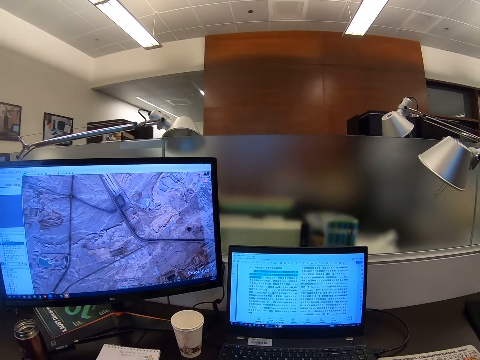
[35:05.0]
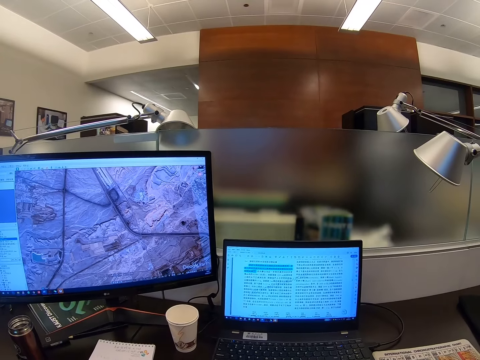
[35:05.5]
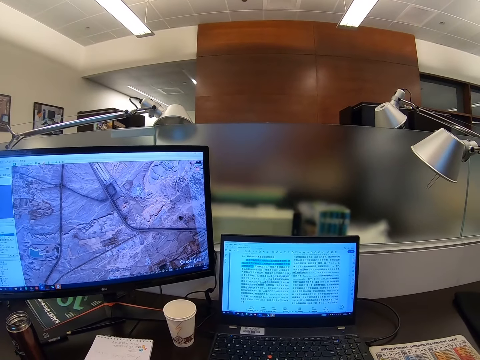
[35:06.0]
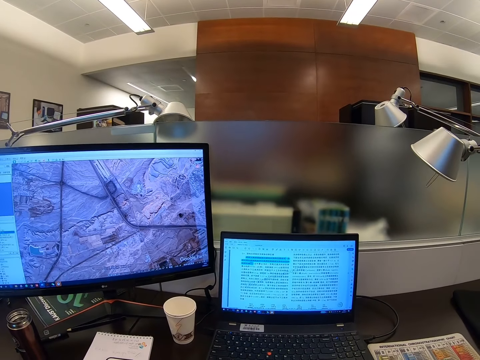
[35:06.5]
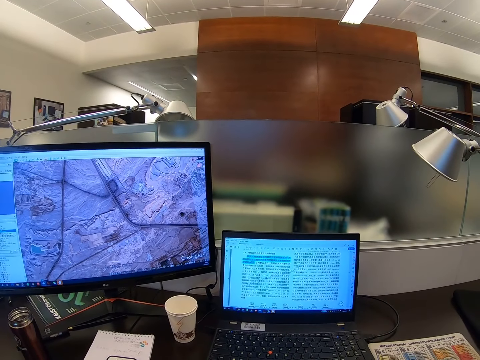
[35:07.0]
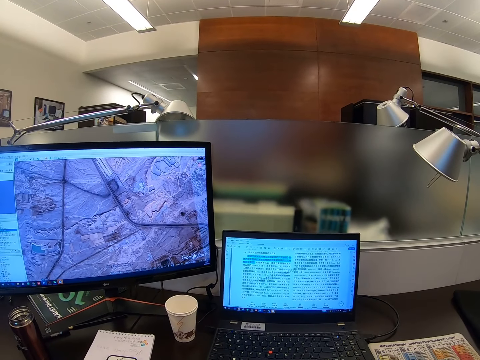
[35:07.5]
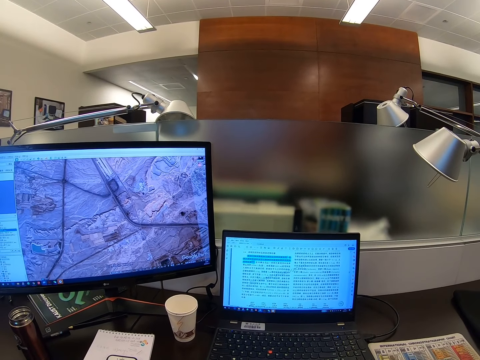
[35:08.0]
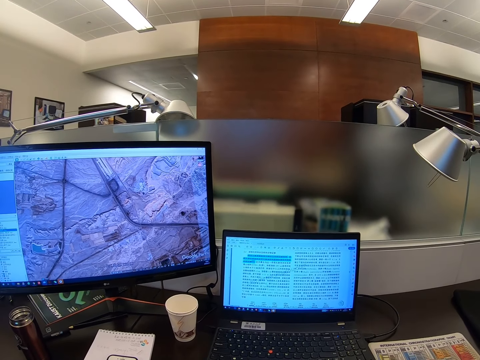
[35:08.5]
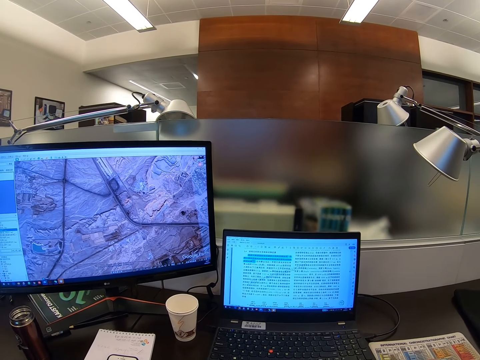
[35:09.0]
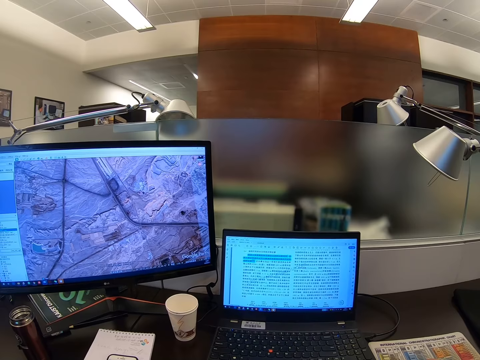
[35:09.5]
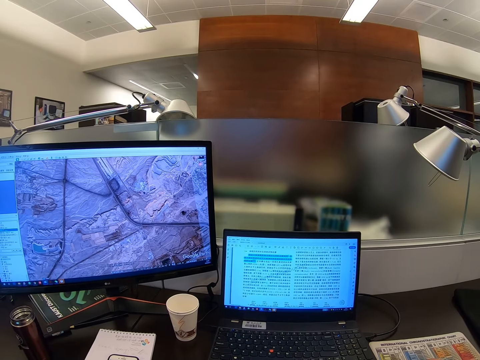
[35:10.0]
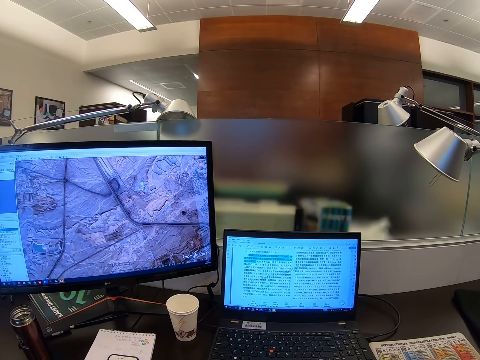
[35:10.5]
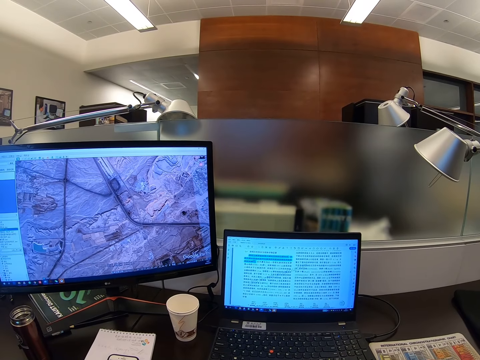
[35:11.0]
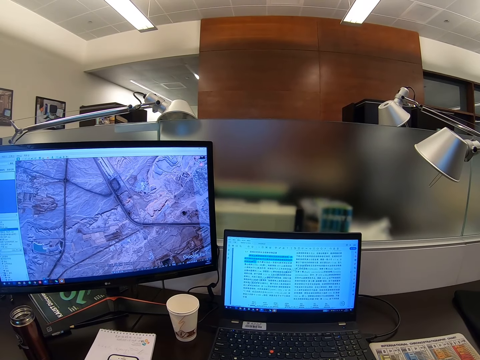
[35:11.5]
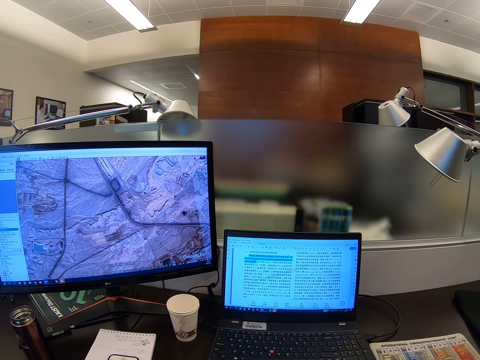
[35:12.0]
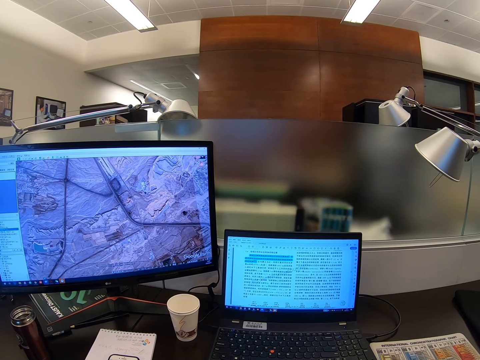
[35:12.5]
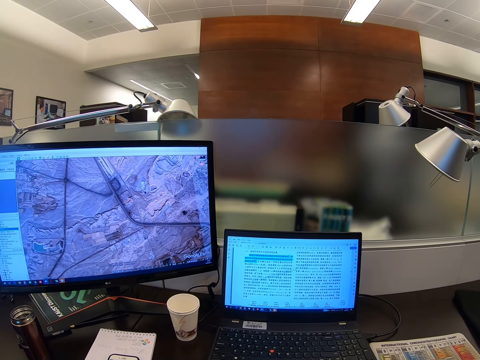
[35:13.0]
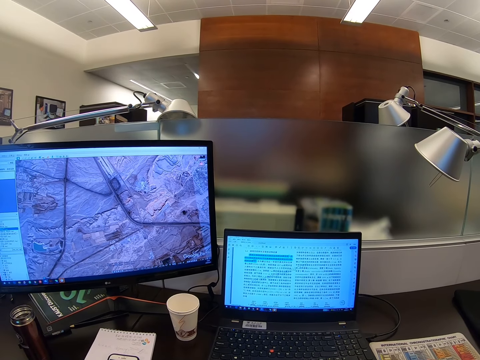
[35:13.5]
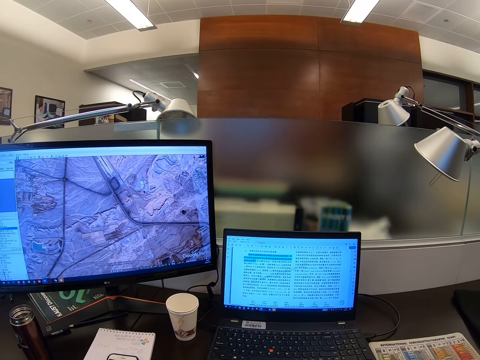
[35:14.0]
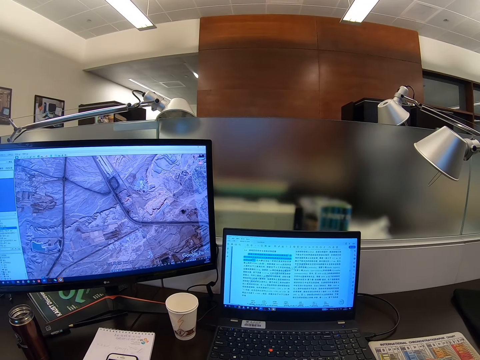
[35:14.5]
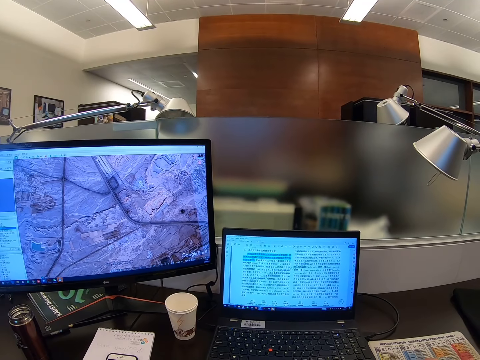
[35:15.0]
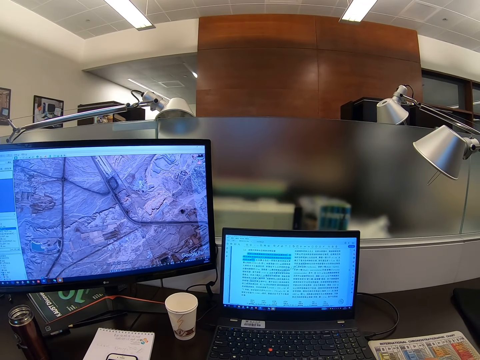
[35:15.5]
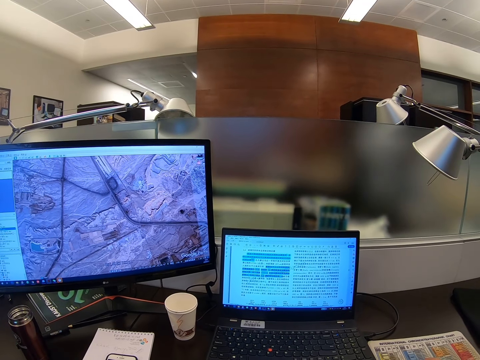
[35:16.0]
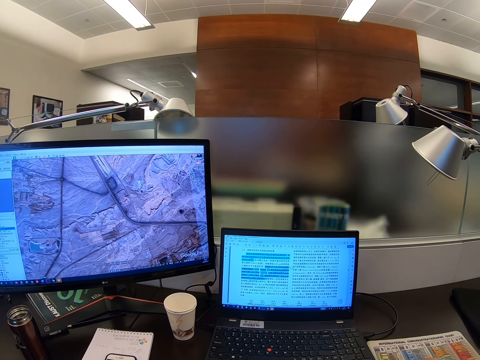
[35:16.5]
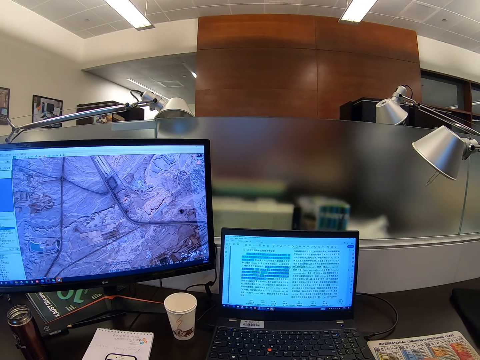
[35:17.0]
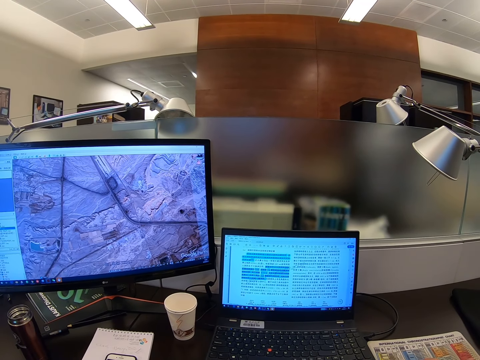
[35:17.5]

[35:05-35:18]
The camera wearer stares at the computer.

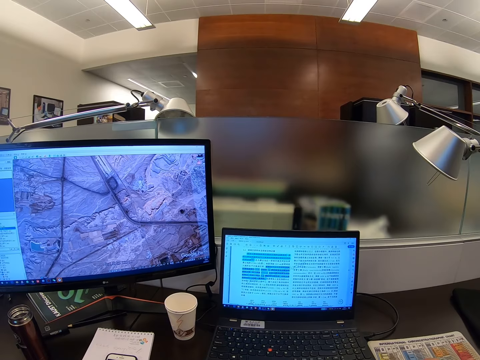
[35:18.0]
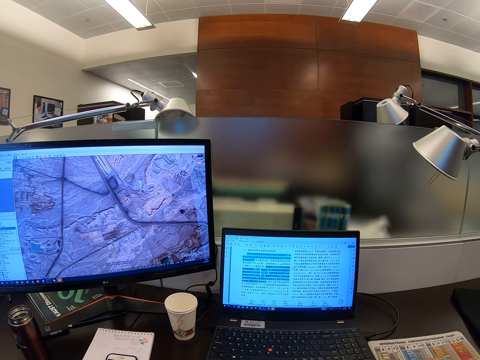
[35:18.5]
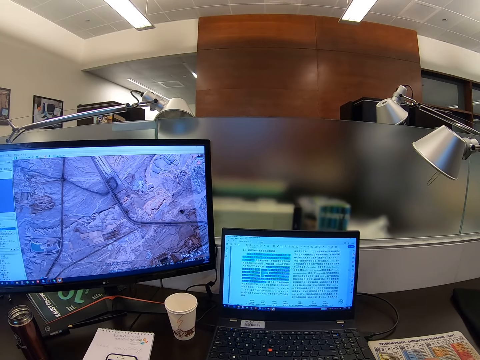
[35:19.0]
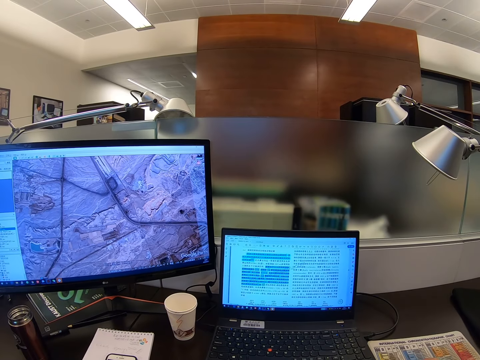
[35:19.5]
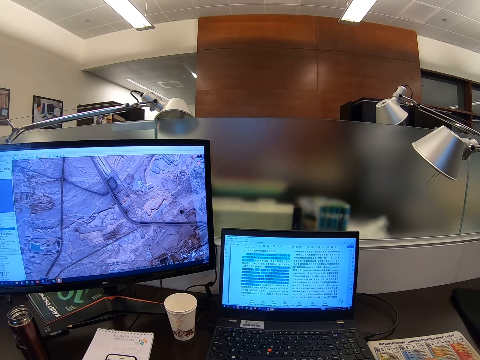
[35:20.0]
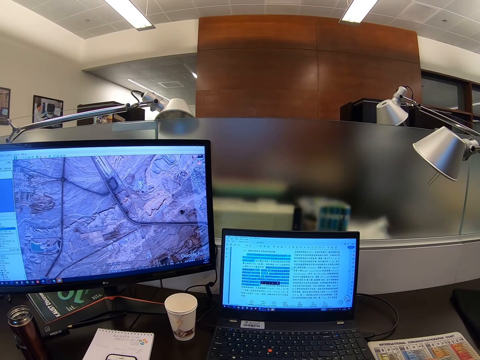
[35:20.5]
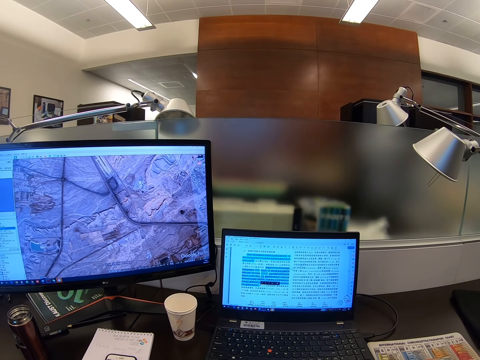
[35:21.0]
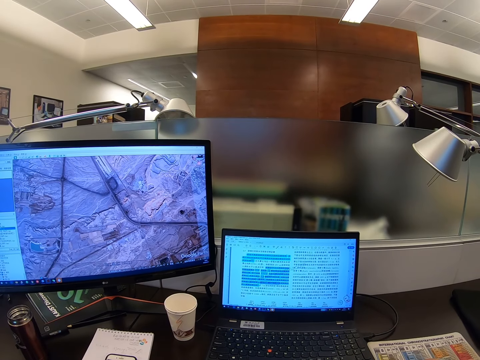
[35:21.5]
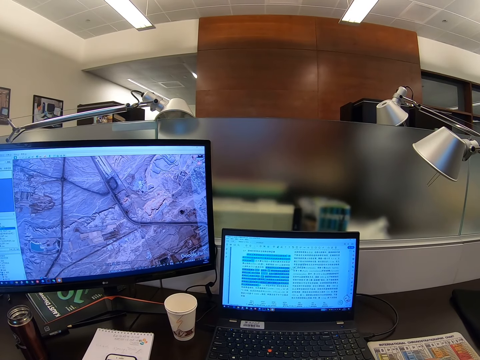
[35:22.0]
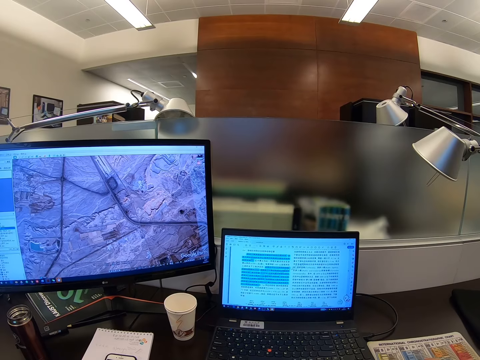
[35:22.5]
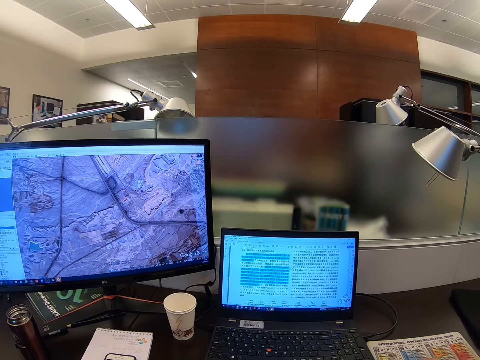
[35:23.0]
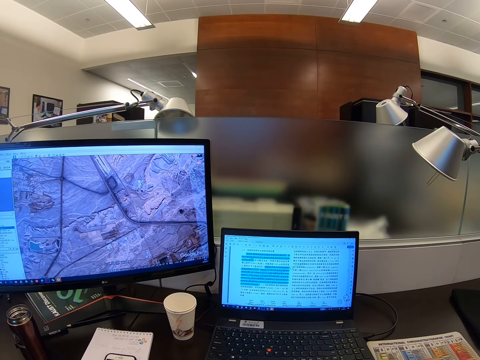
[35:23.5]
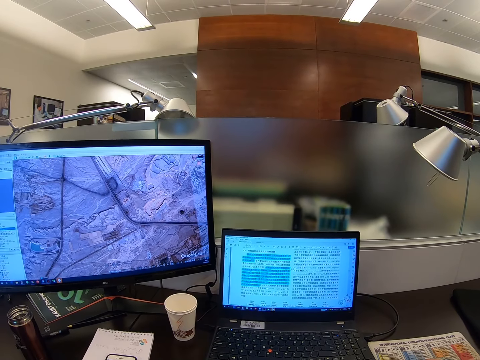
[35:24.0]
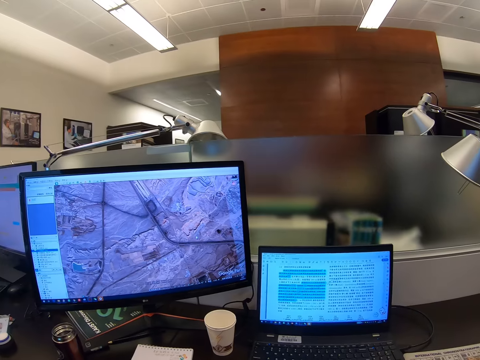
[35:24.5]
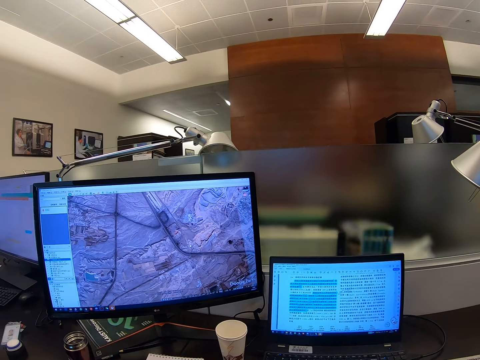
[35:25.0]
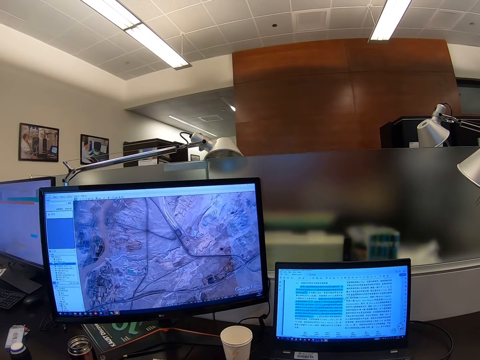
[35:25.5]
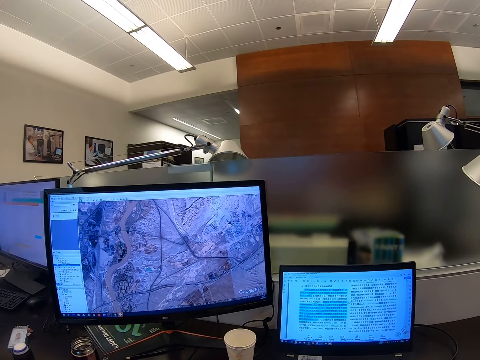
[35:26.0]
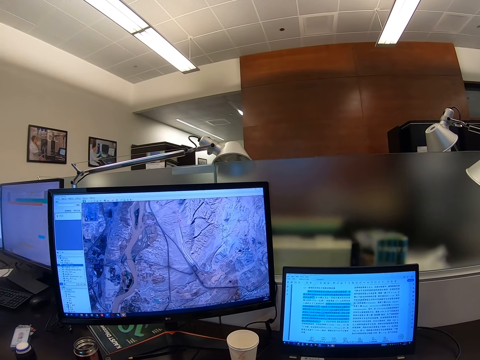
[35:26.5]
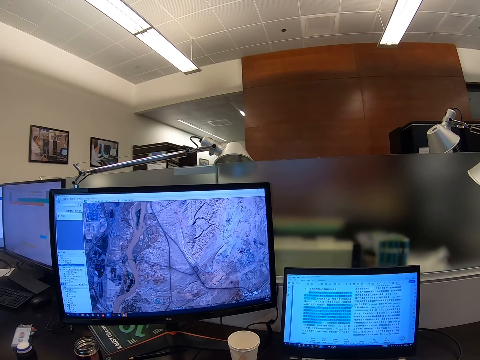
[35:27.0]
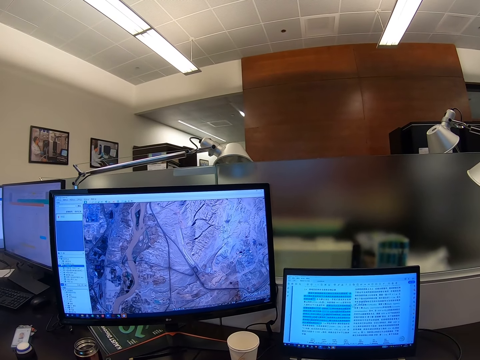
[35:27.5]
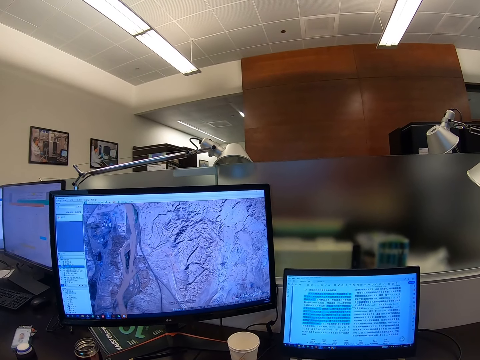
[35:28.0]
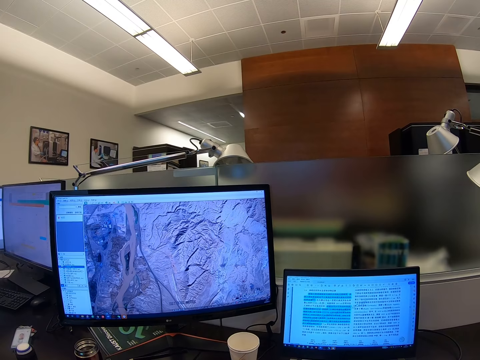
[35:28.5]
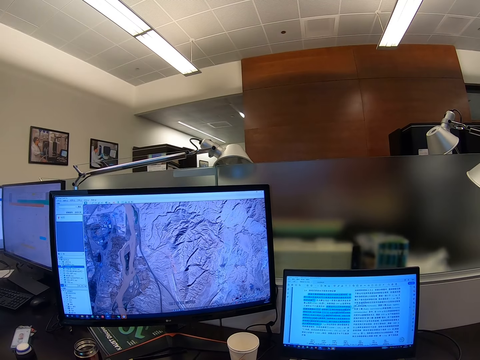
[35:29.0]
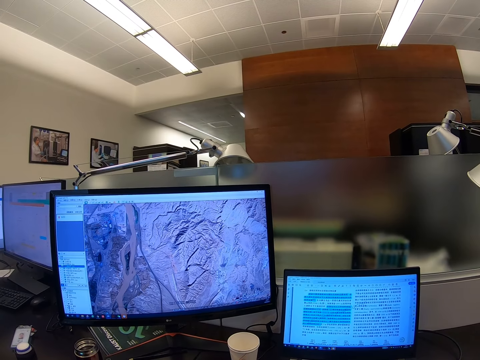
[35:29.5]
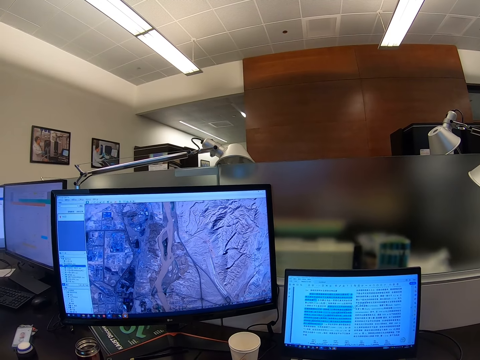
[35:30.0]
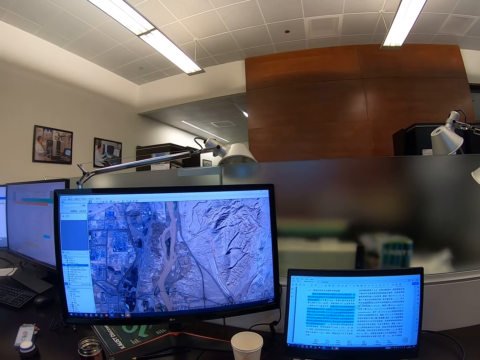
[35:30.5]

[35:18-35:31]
The camera wearer scrolls a computer.
